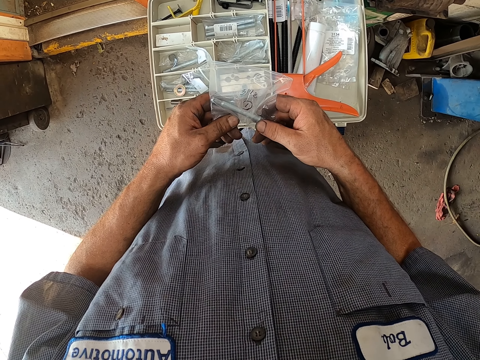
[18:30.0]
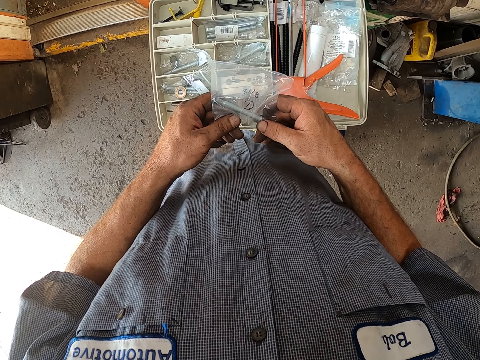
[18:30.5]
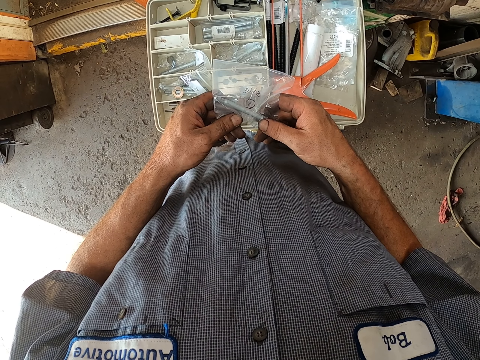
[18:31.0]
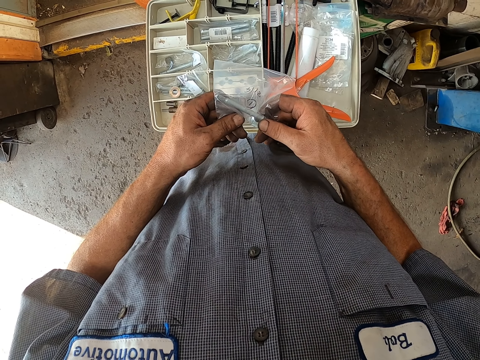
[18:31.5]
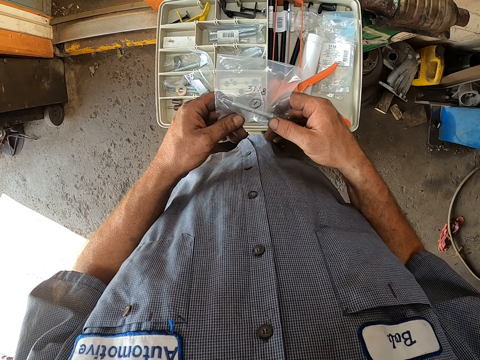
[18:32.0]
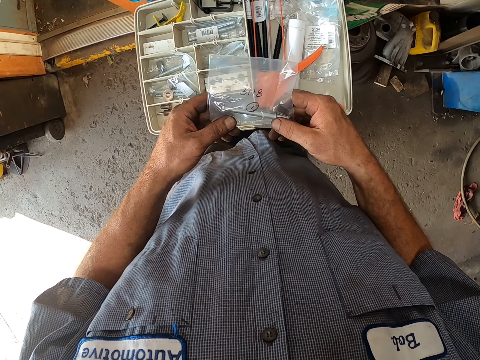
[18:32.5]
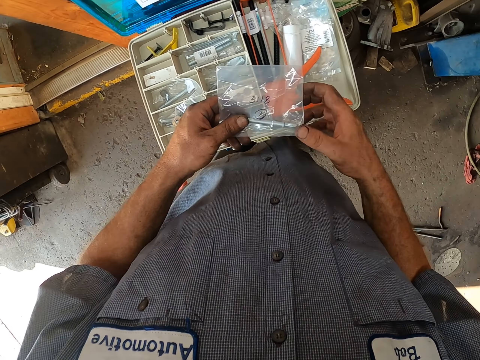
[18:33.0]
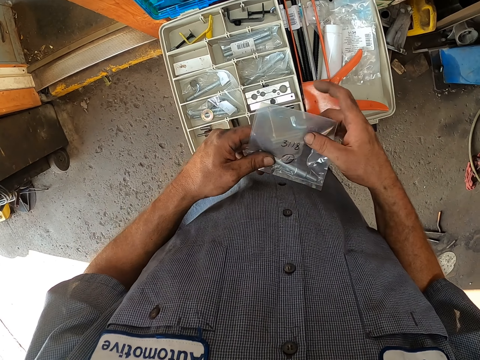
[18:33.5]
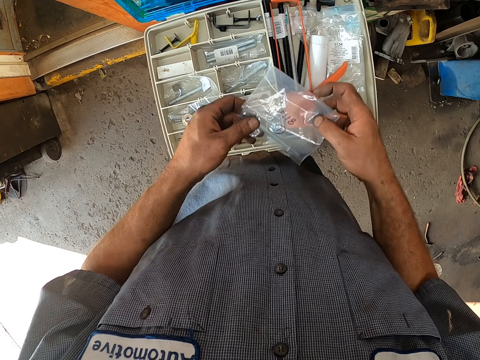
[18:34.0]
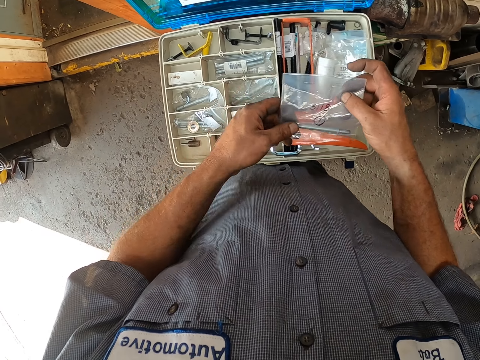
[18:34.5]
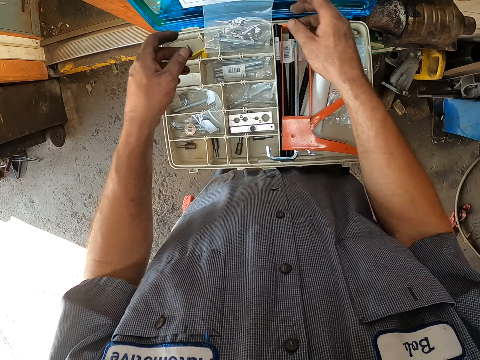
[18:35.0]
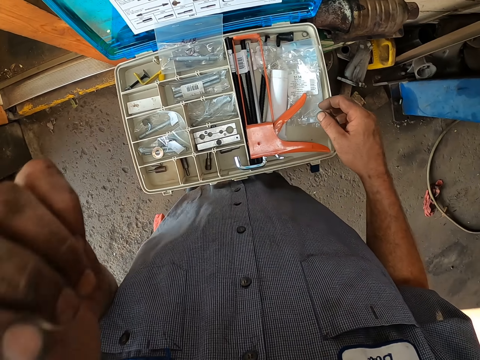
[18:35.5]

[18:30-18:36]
The camera wearer drops the car spare part.

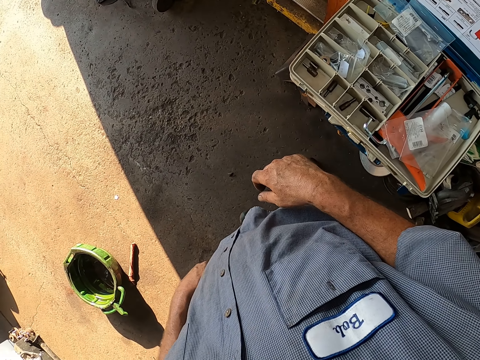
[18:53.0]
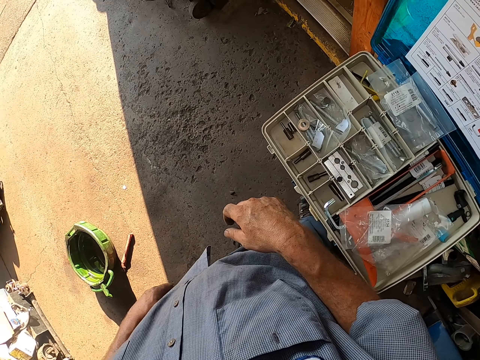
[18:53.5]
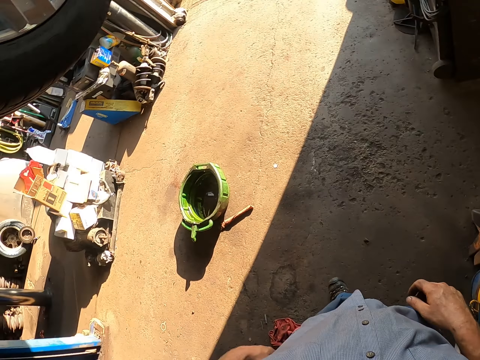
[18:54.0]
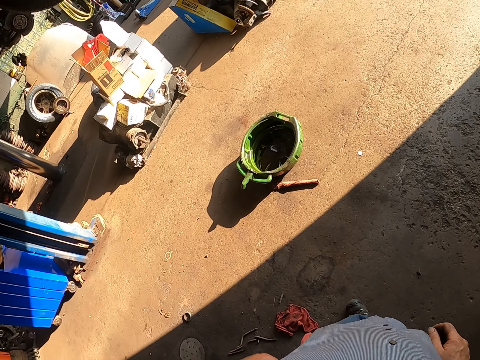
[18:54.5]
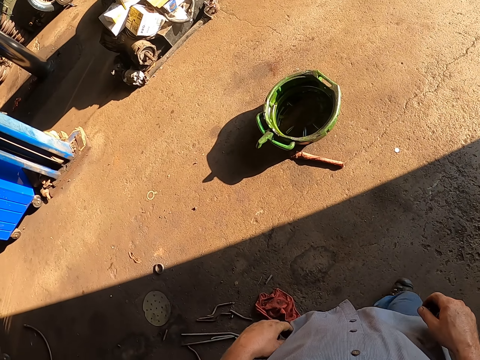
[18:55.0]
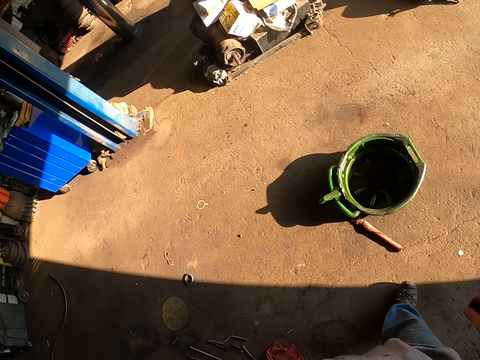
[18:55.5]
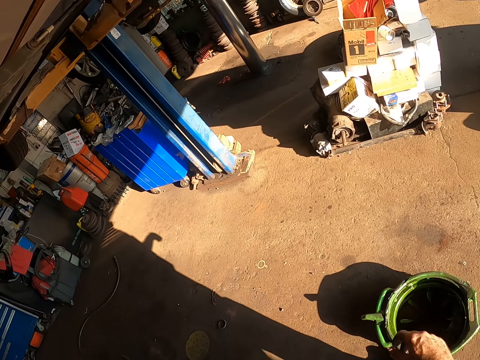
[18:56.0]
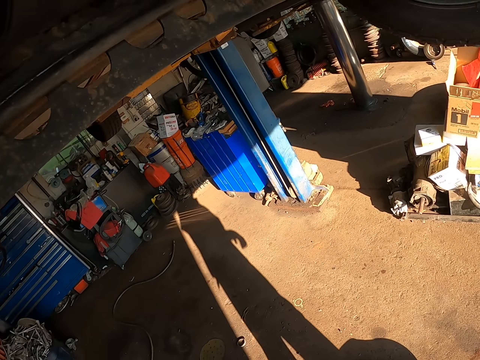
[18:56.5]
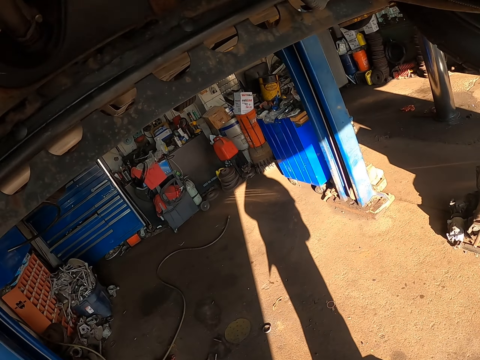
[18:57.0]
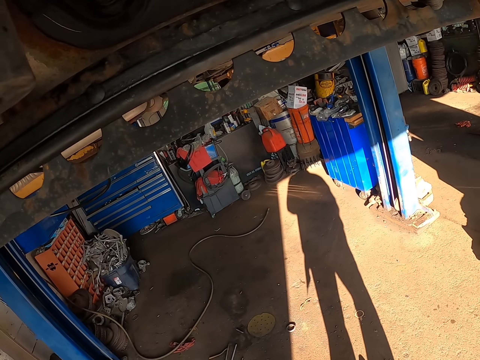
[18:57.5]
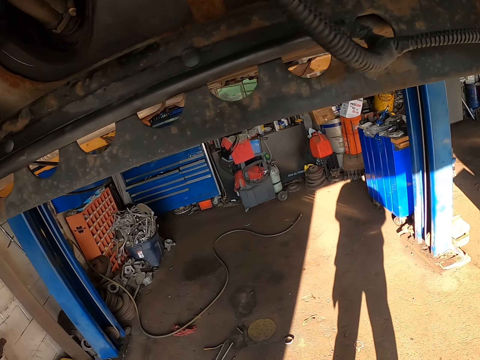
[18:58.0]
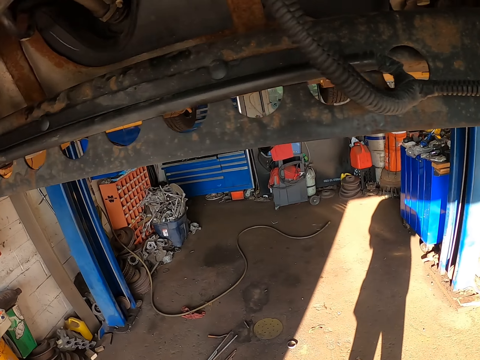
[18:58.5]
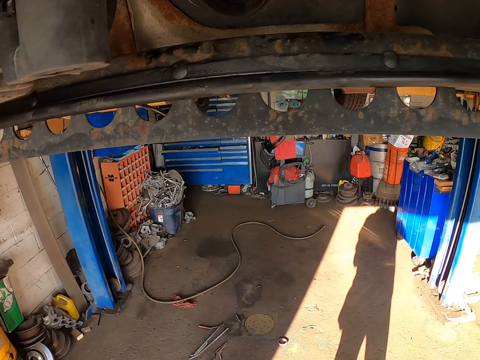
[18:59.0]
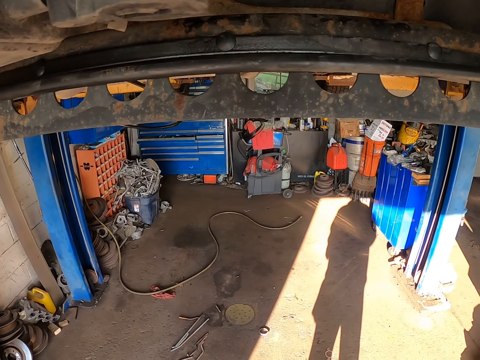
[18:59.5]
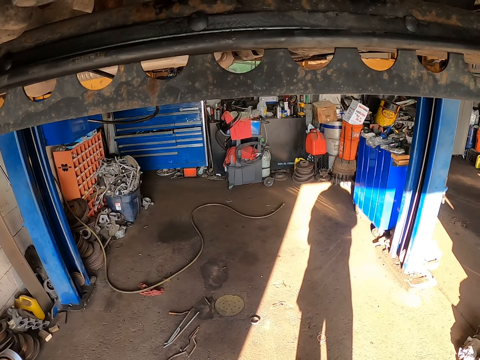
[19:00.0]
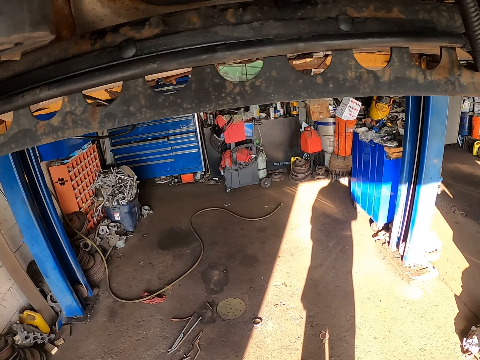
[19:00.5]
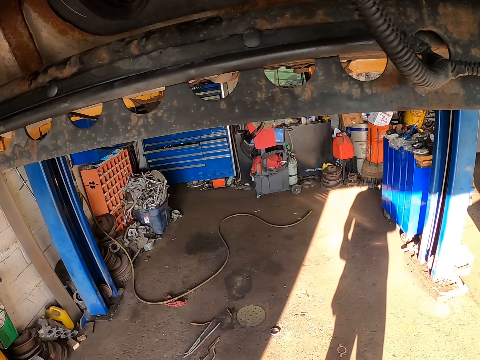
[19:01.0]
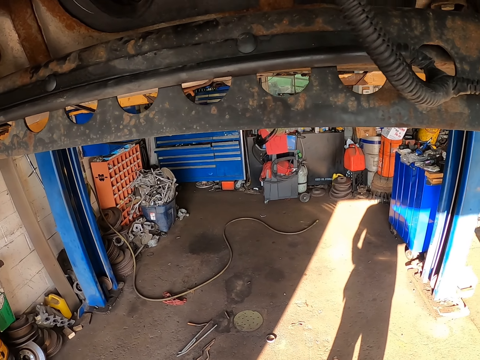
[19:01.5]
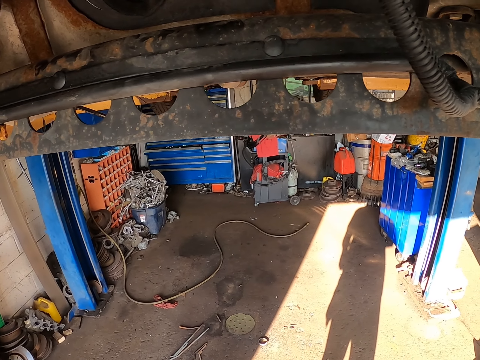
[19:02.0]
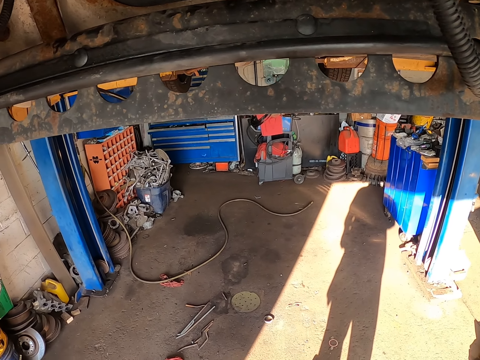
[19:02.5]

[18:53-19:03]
The camera wearer walks around.

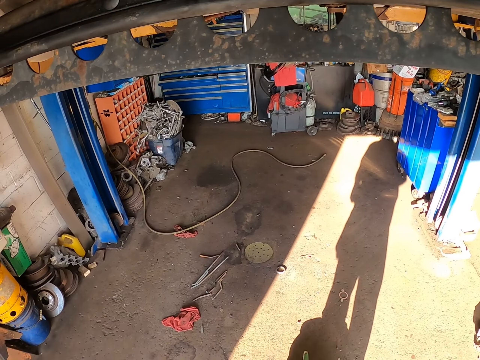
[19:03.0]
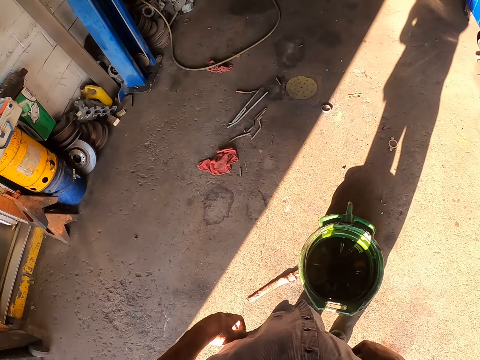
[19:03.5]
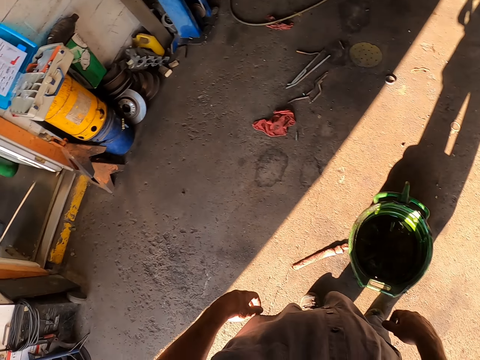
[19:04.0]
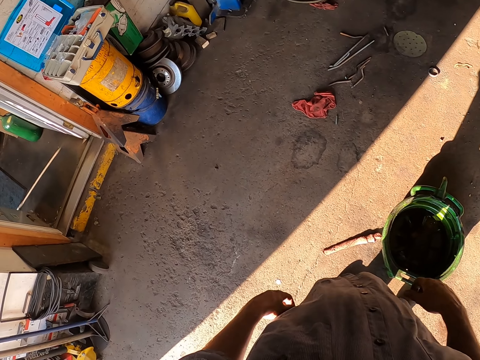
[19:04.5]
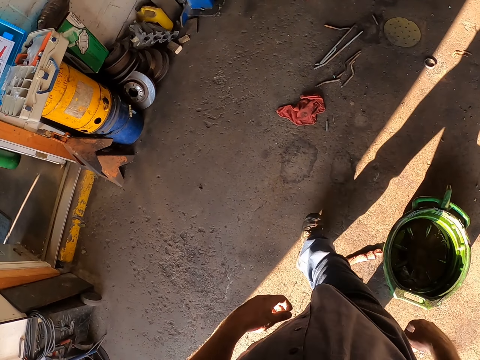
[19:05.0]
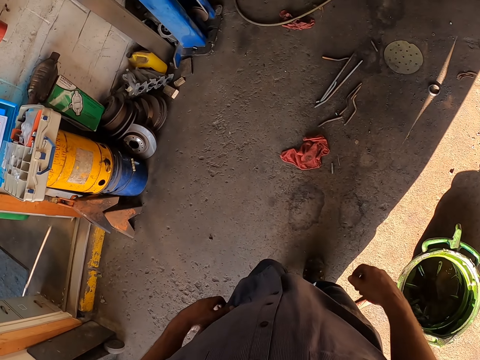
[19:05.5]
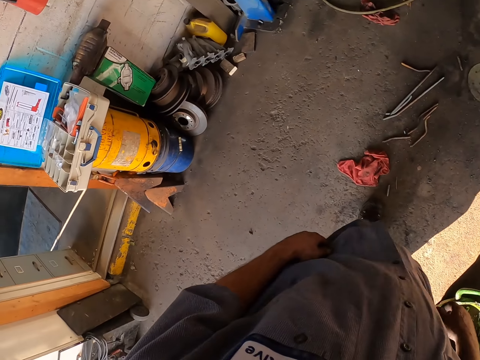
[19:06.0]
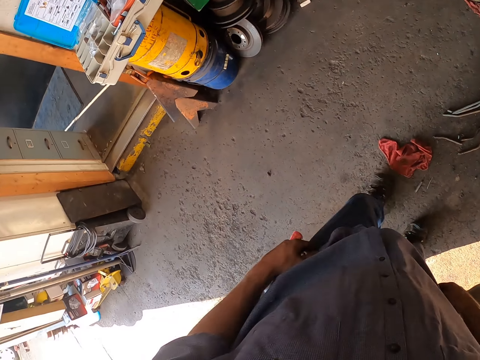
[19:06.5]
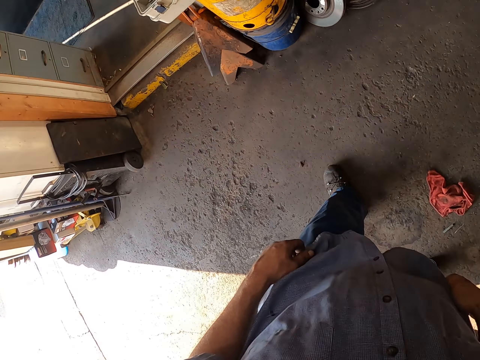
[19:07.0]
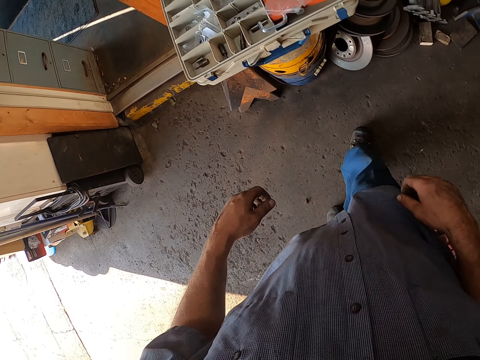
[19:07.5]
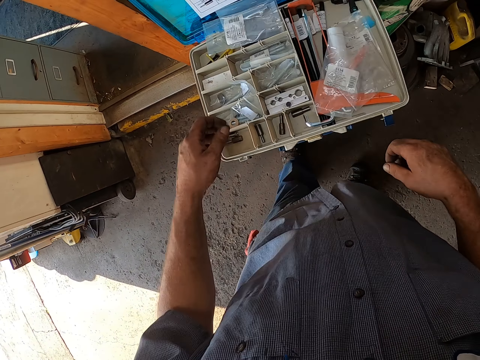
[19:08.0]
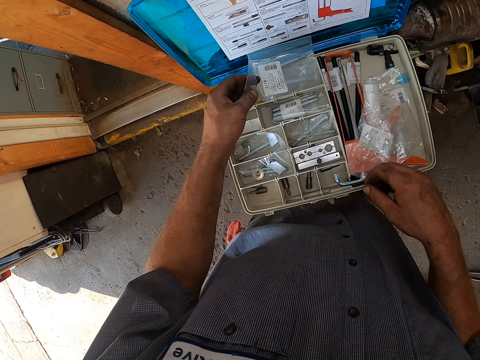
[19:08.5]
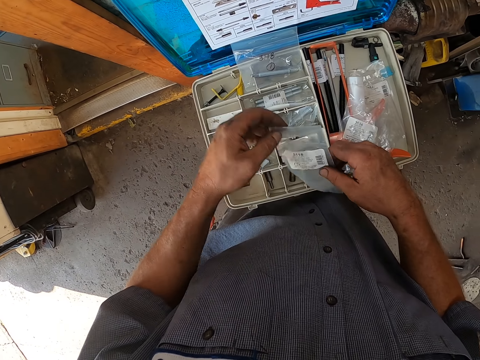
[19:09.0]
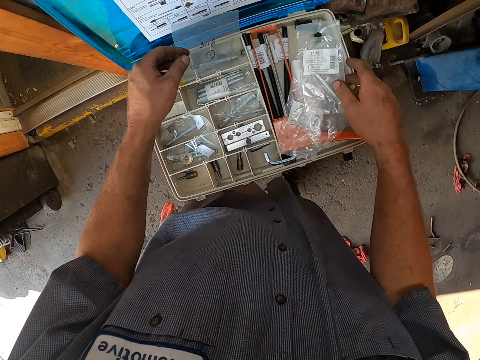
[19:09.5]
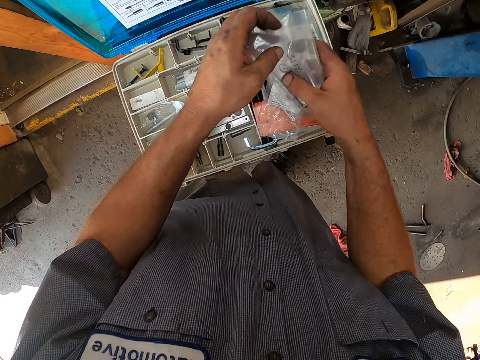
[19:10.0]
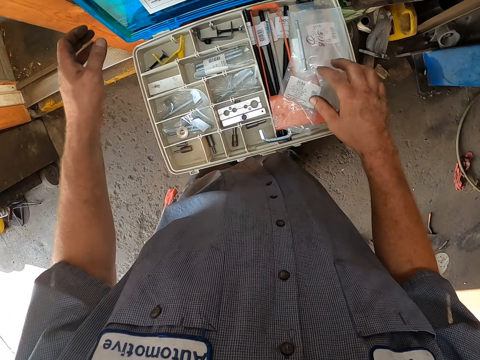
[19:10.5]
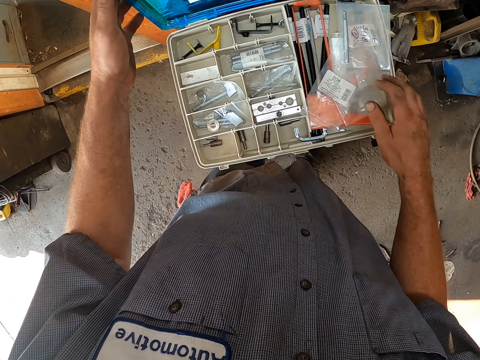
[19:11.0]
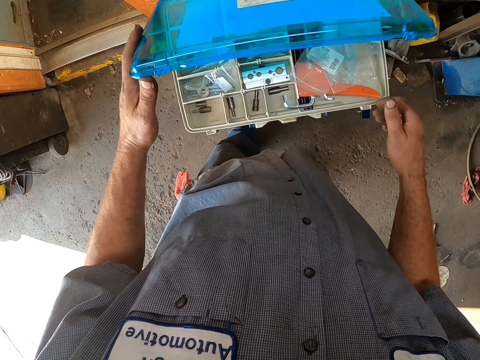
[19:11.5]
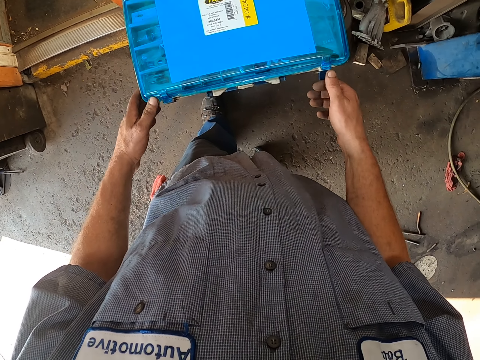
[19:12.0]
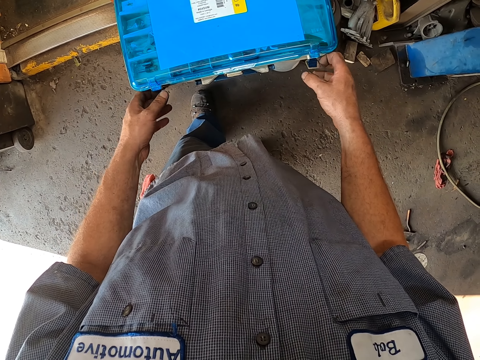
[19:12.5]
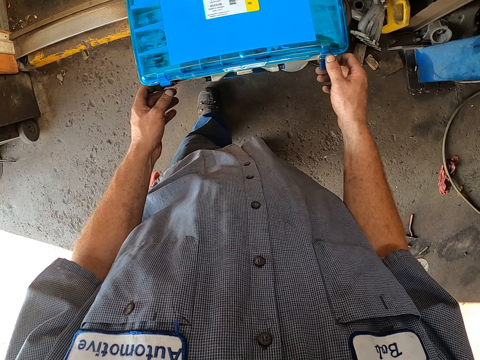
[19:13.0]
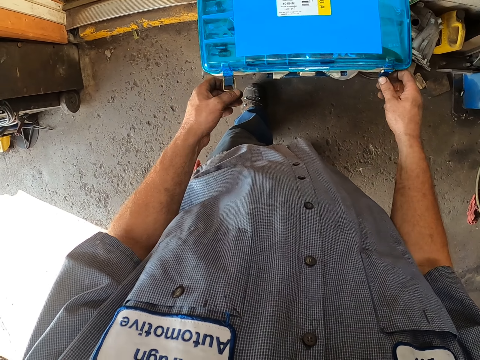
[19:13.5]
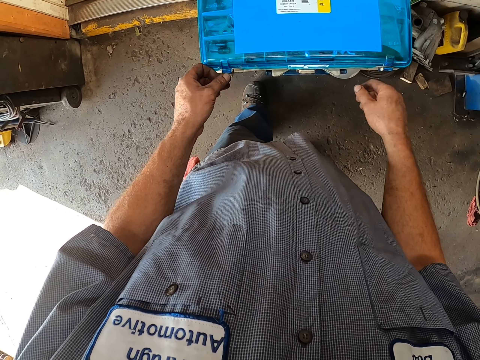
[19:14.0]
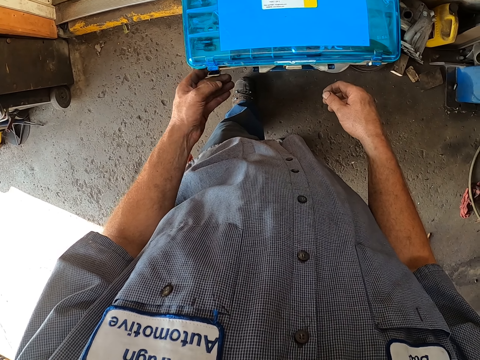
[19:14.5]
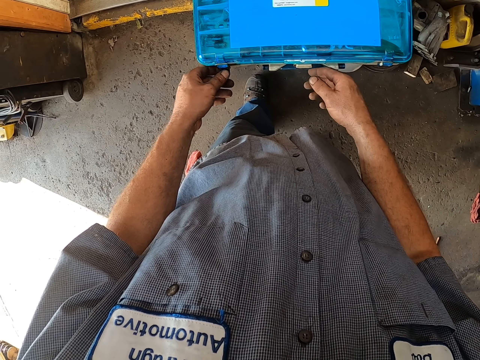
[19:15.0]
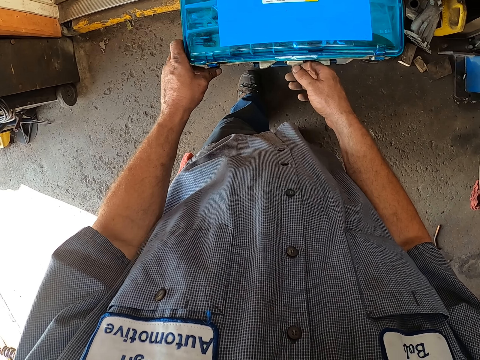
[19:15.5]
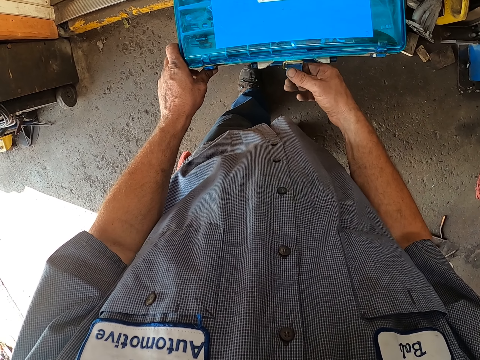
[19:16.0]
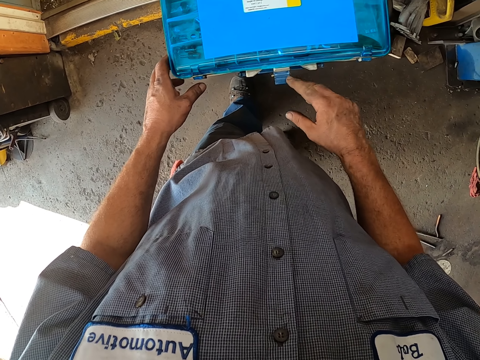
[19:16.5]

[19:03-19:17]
The camera wearer walks around. He pulls his pants. He walks around. He picks car spare parts. He holds a car spare part with the other hand. He picks the car spare part and drops the car spare part. He exchanges the car spare part to the other hand. He drops the car spare part. He moves the car spare parts. He closes the tool box. He locks the tool box. He opens the lower part of the tool box.
